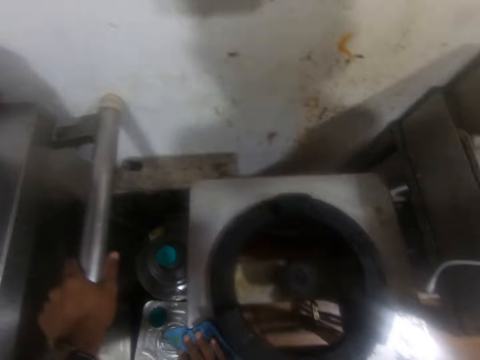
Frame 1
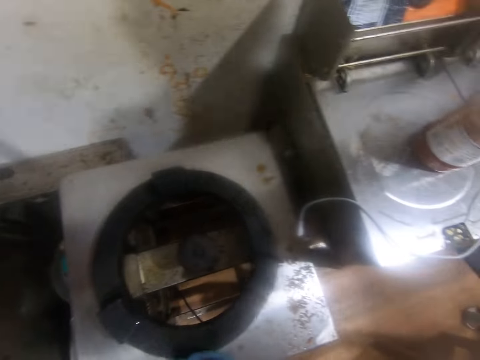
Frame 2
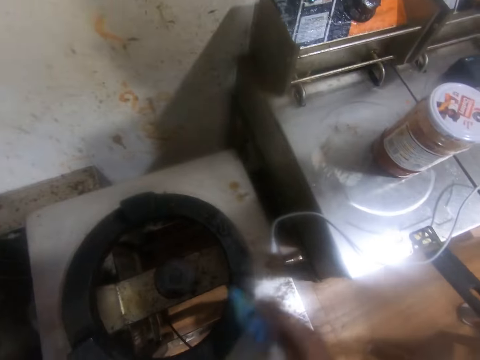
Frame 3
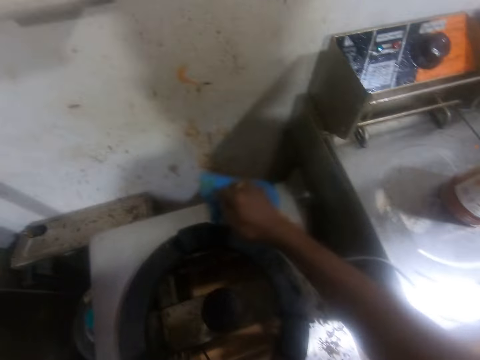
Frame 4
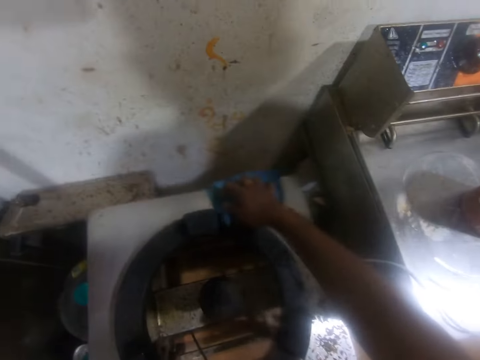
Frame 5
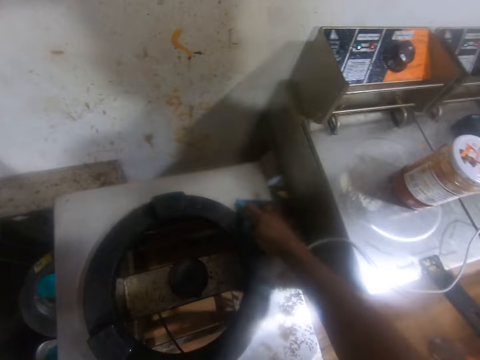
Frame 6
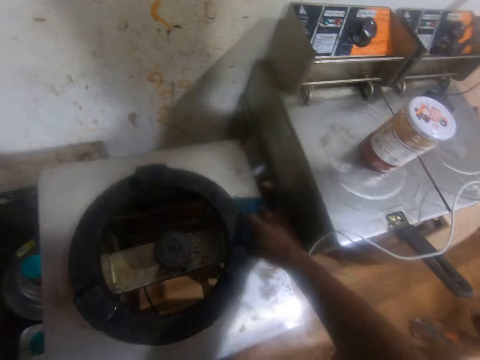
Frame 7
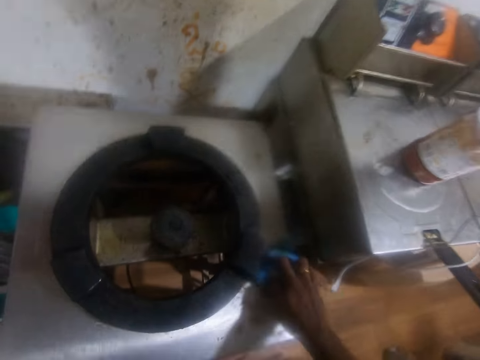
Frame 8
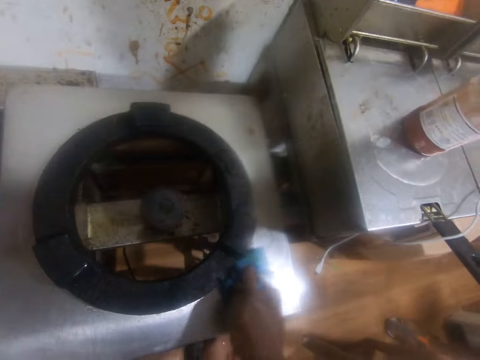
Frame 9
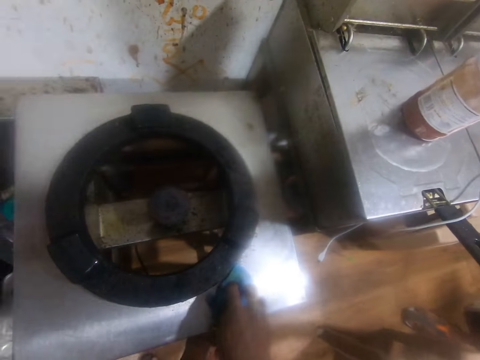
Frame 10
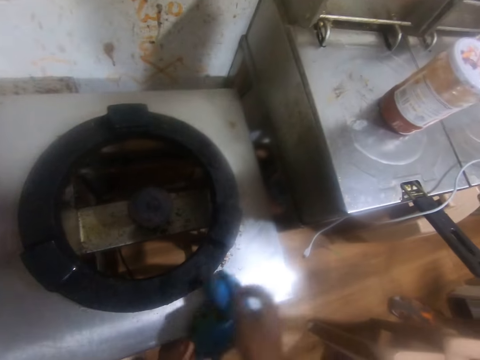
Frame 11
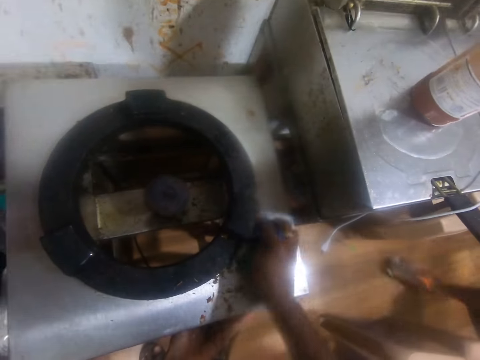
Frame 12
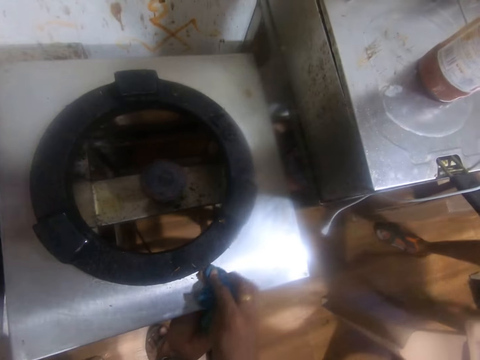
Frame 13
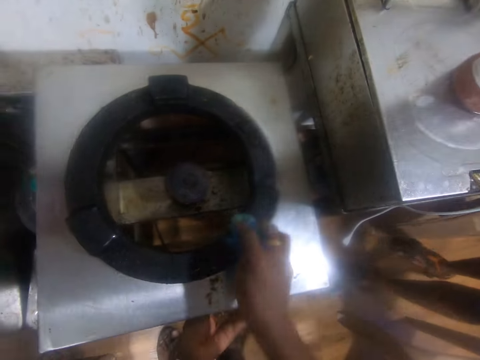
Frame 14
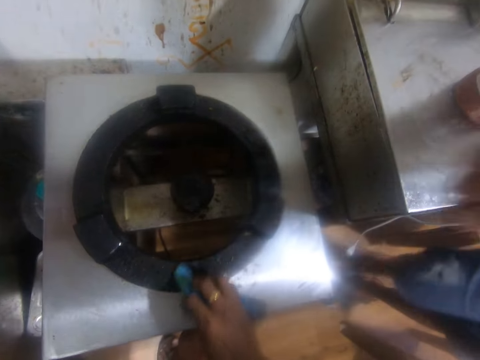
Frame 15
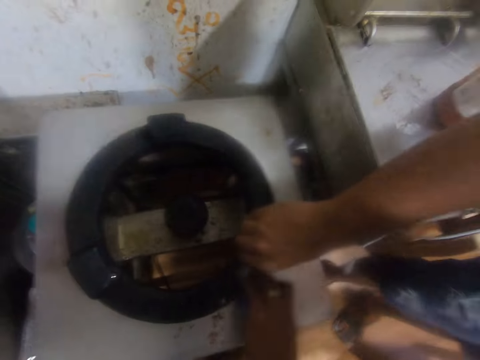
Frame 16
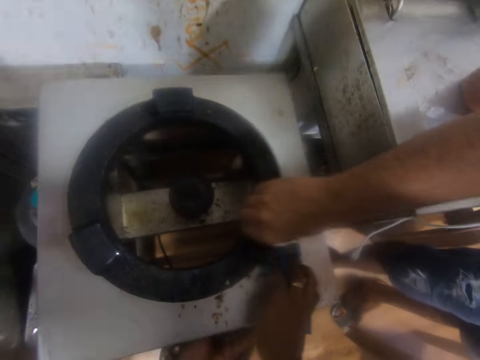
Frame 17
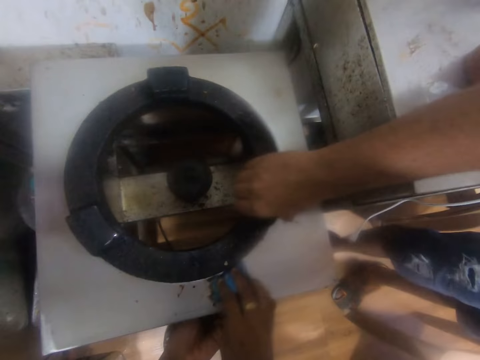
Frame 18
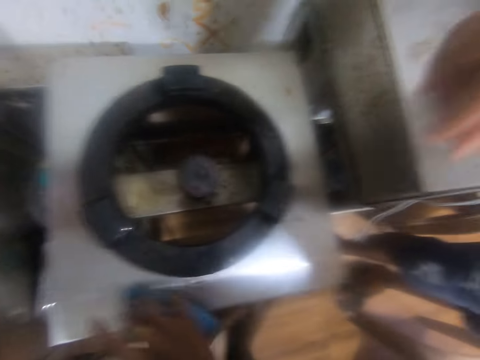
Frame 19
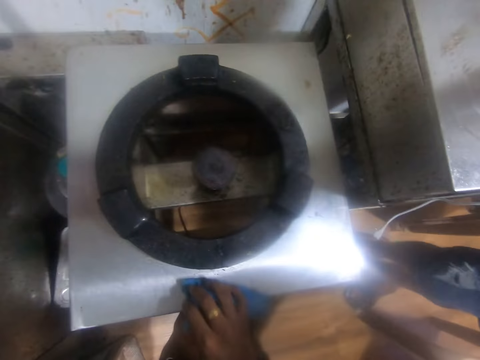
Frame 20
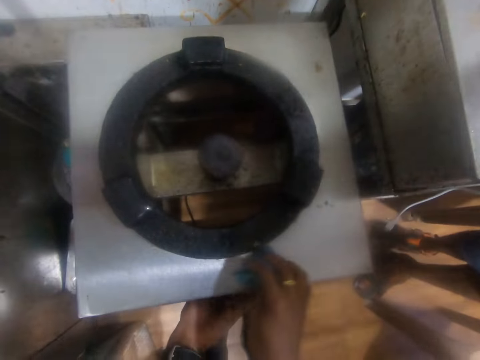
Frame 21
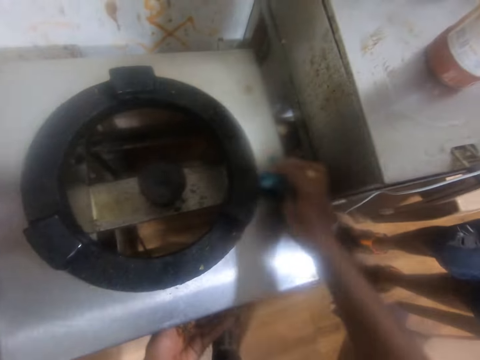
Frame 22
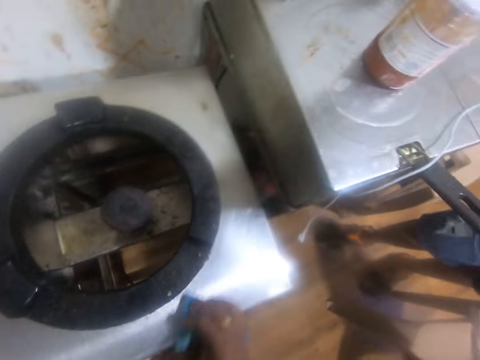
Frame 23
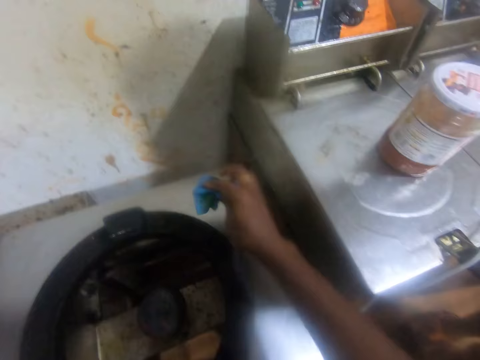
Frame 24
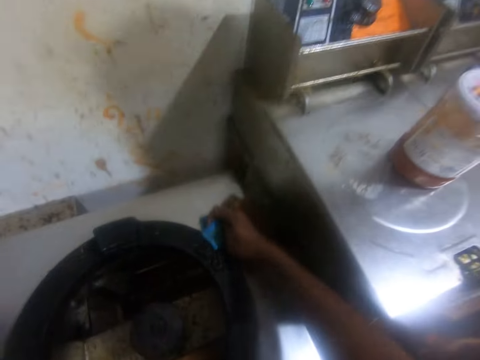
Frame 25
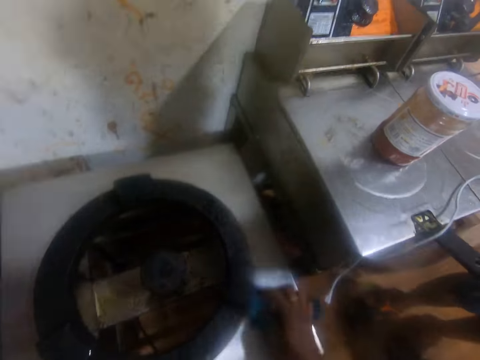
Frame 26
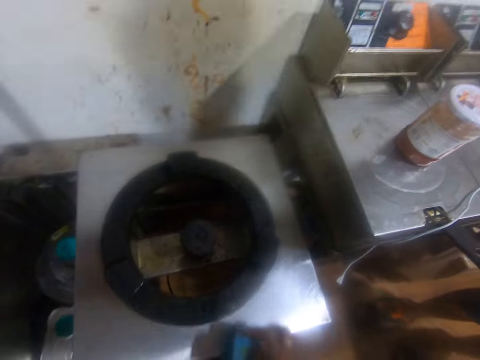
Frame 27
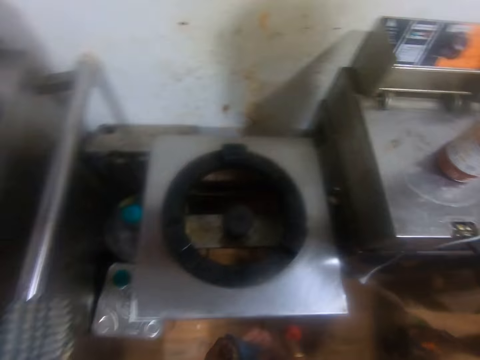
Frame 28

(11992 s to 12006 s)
The camera wearer holds a side handle of a metal table with his left hand. The man touches the cooker with his right hand. The man interacts with the camera wearer. The camera wearer wipes the gas cooker.

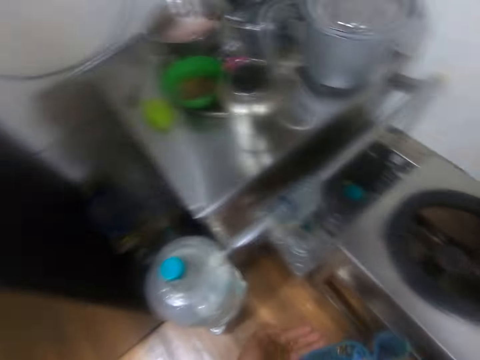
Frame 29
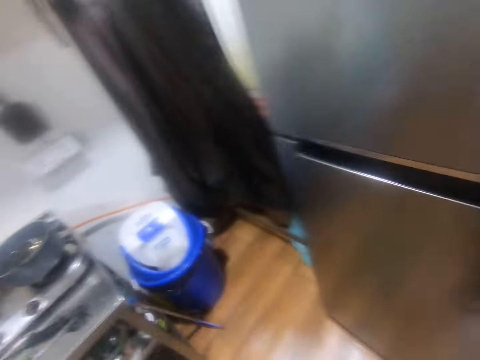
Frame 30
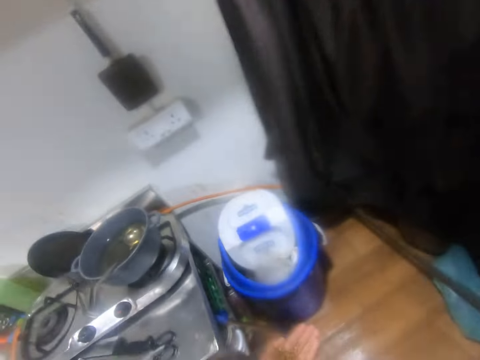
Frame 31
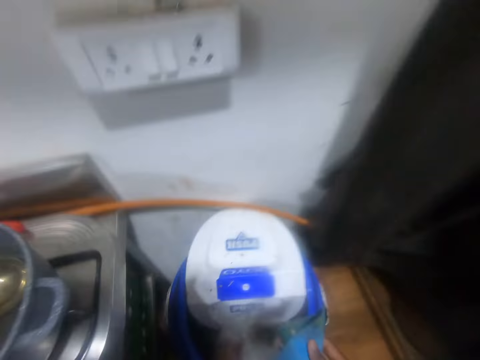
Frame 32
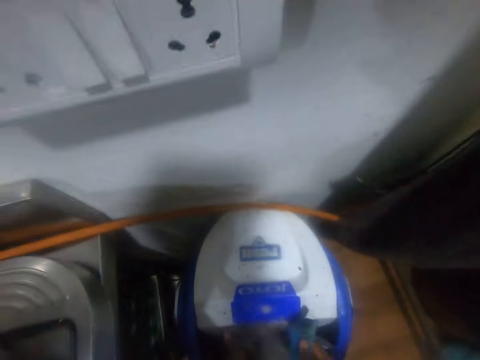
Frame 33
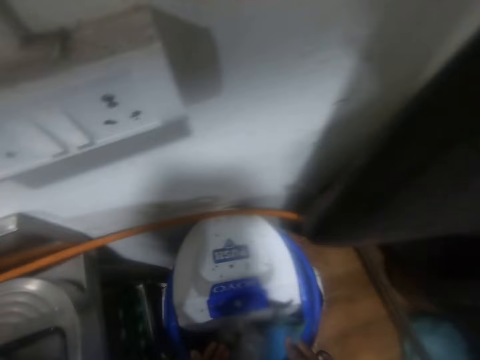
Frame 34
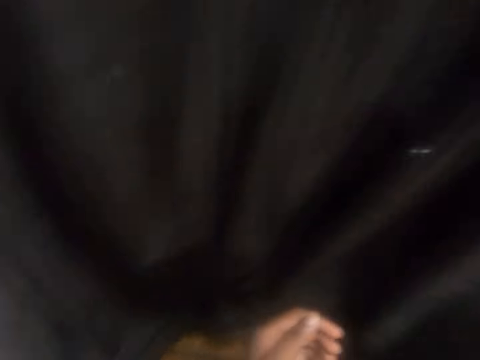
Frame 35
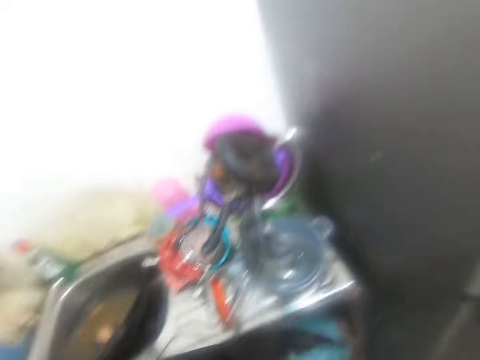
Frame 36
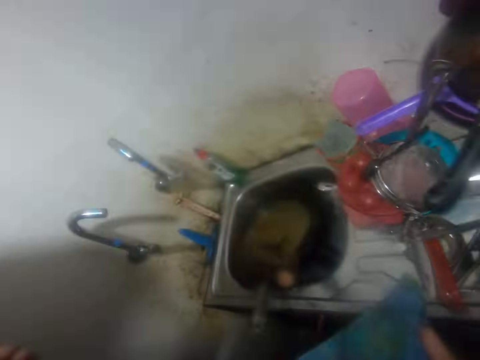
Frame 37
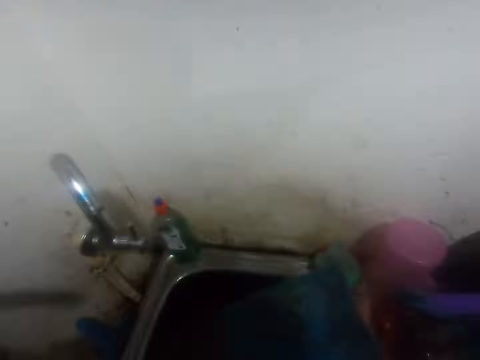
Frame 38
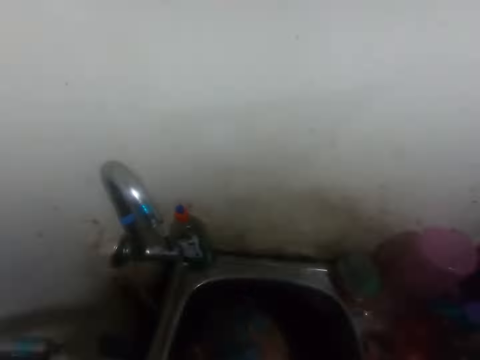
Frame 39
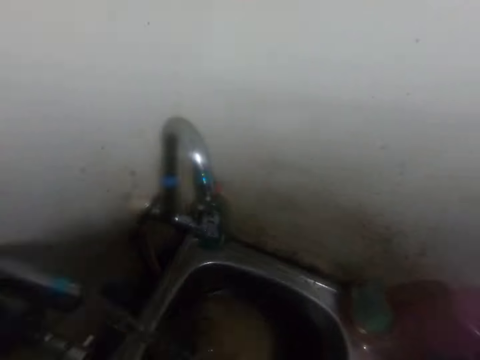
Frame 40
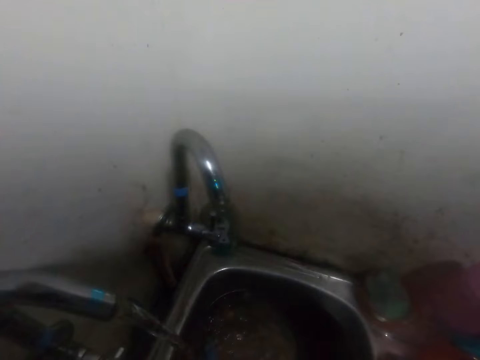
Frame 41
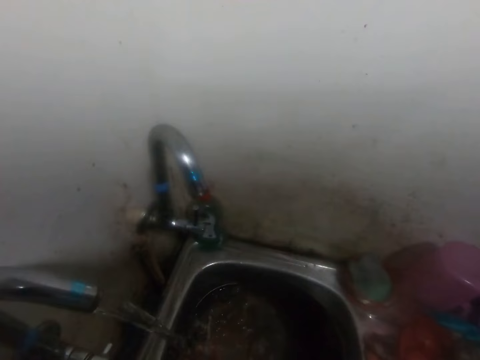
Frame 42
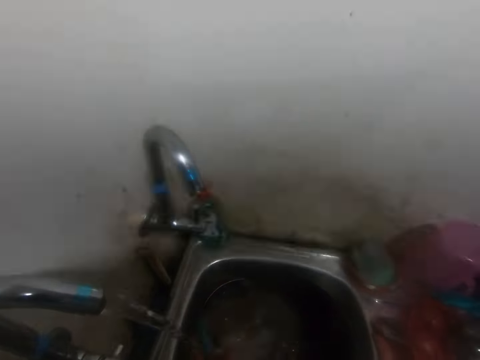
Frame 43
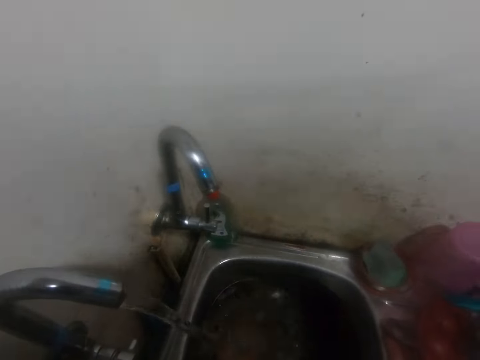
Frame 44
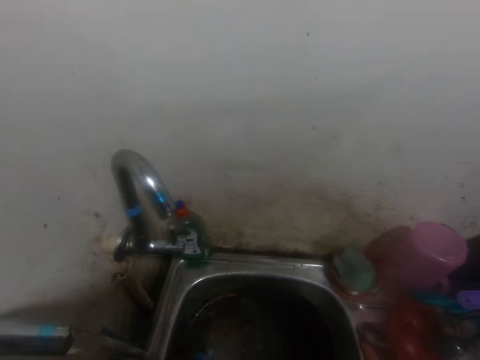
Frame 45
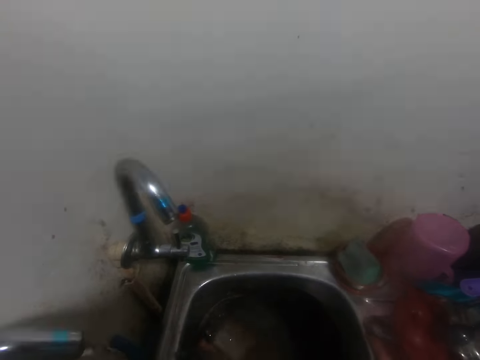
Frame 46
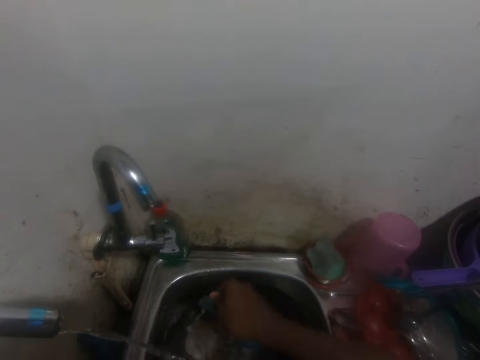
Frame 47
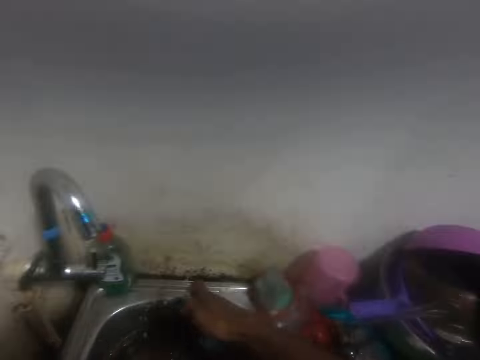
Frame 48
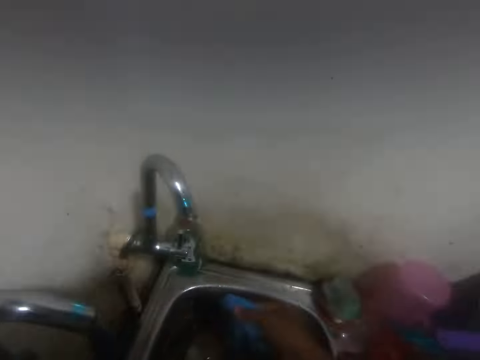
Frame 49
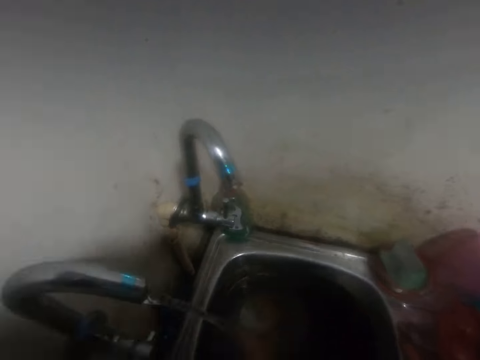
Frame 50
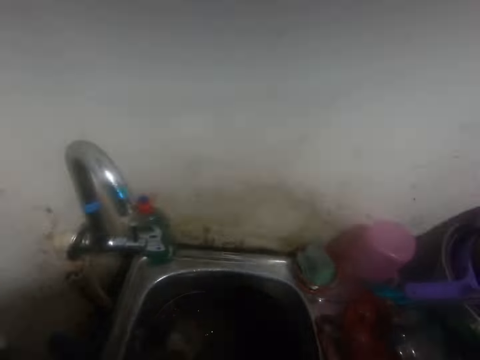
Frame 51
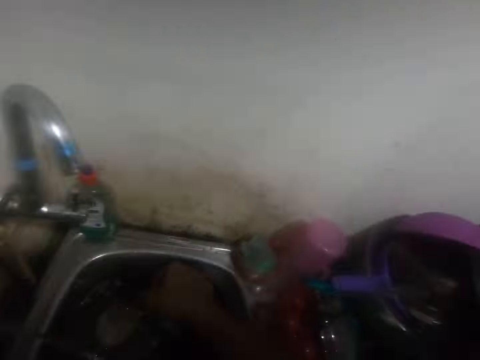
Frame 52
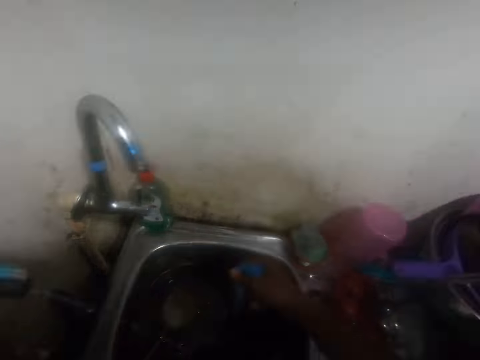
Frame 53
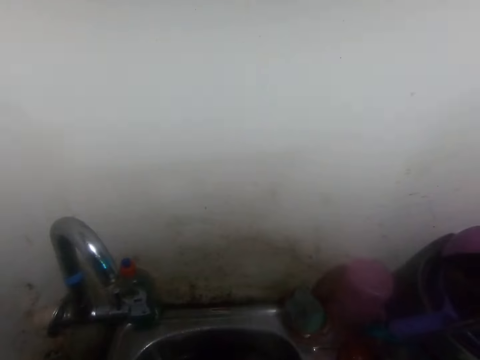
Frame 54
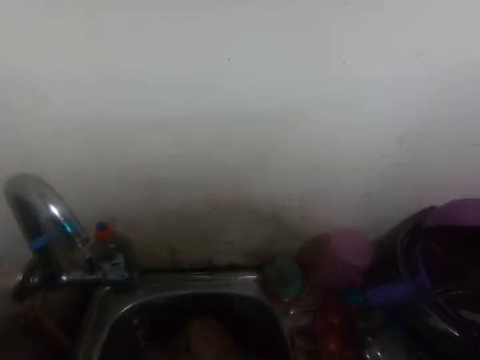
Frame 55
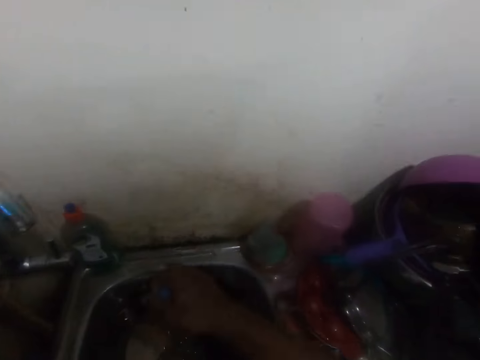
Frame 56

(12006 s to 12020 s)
The camera wearer walks around a room. He dusts the wipe cloth in a refuse bin with his right hand. He pushes aside the curtain with his left hand. He walks around the room. He opens the tap with his left hand. He washes the wipe cloth or napkin in his right hand with water from the tap. He rinses the napkin.
